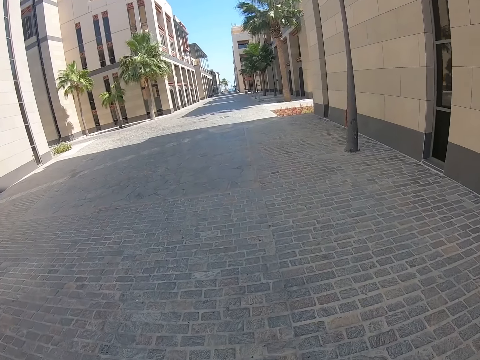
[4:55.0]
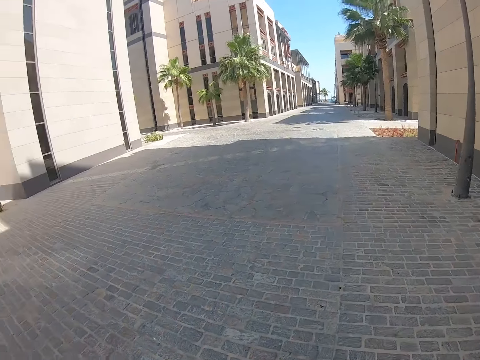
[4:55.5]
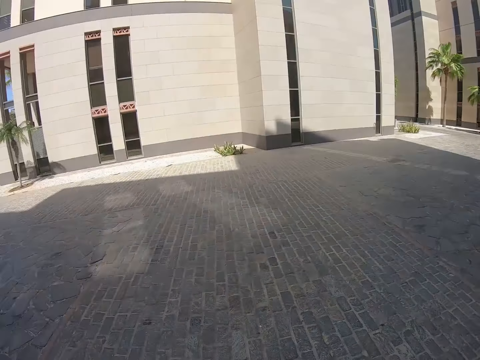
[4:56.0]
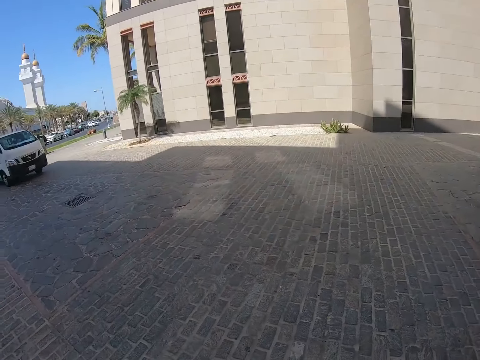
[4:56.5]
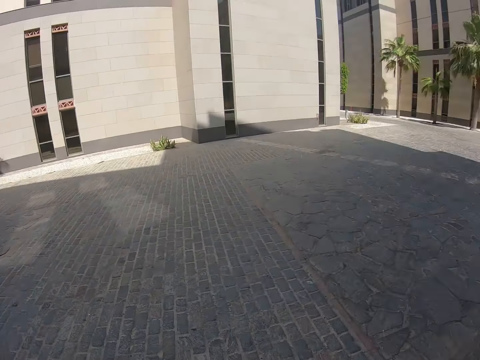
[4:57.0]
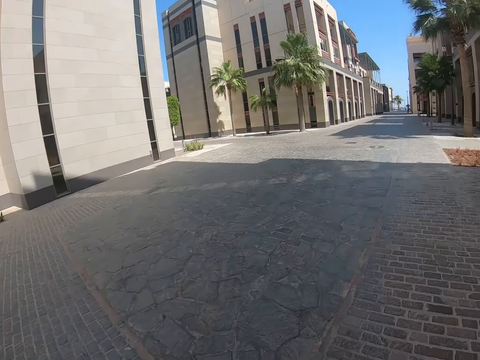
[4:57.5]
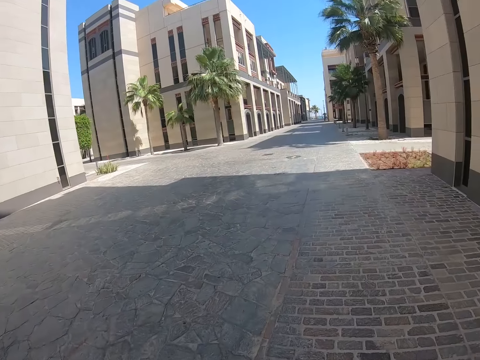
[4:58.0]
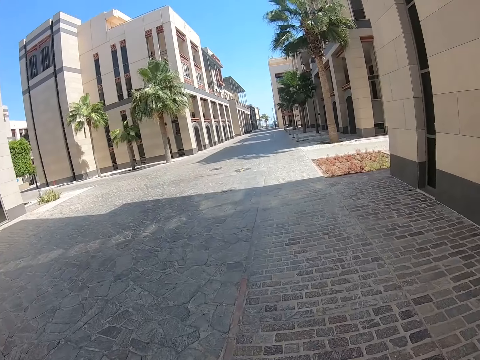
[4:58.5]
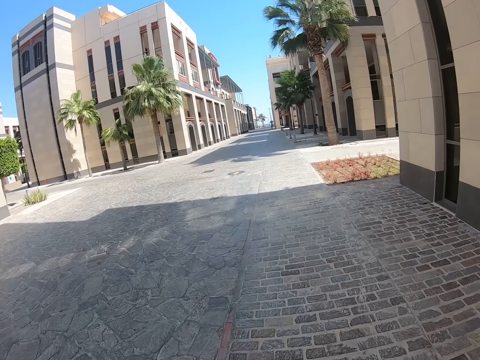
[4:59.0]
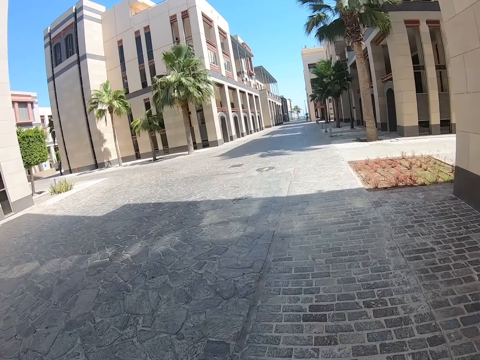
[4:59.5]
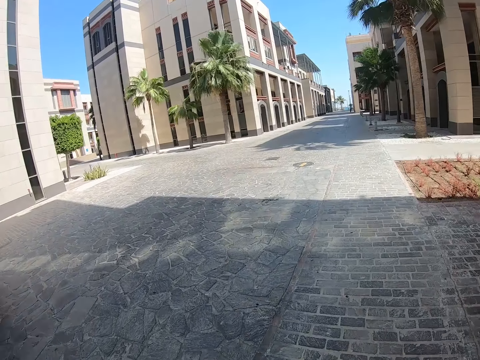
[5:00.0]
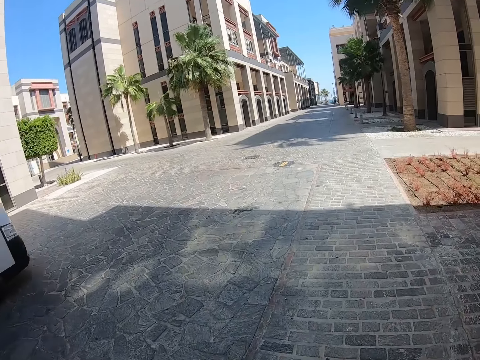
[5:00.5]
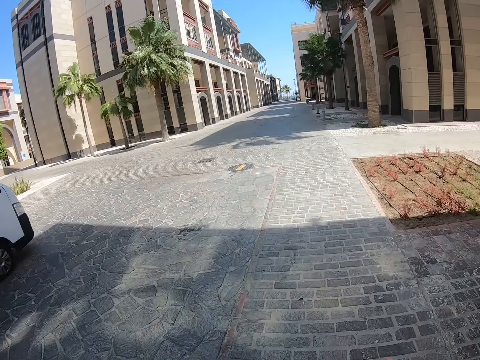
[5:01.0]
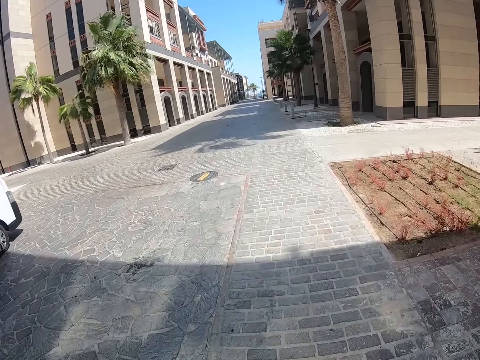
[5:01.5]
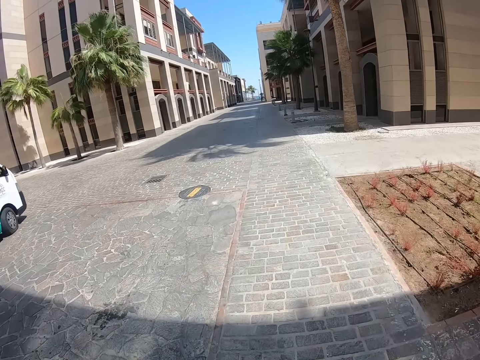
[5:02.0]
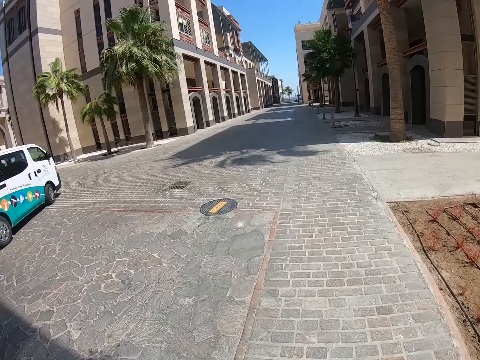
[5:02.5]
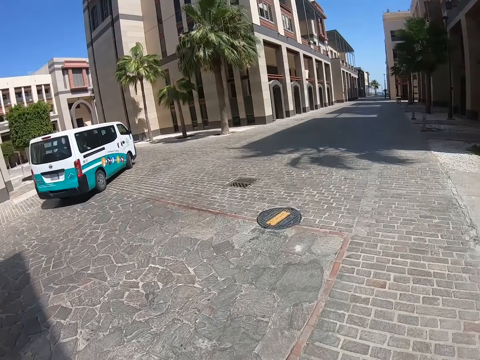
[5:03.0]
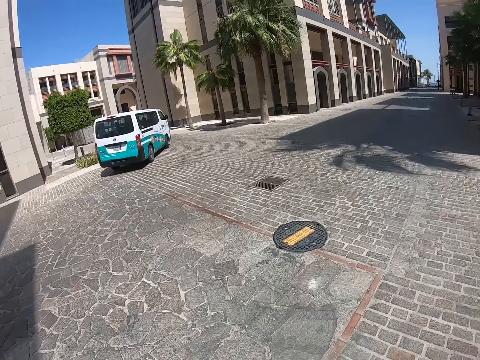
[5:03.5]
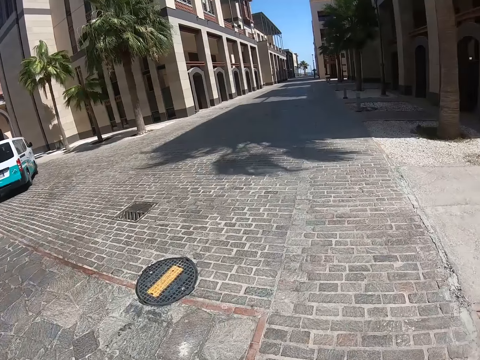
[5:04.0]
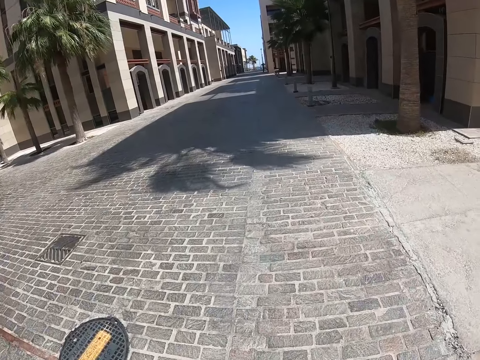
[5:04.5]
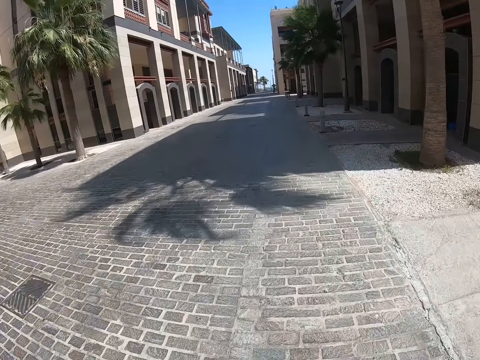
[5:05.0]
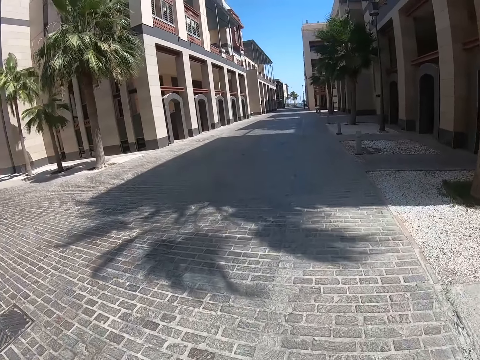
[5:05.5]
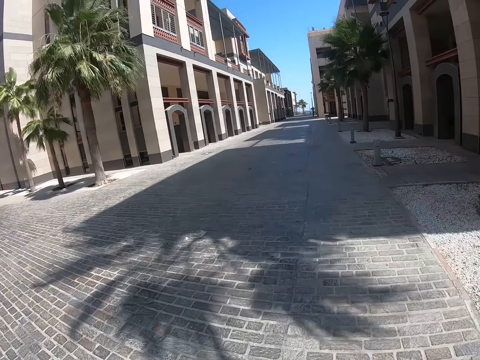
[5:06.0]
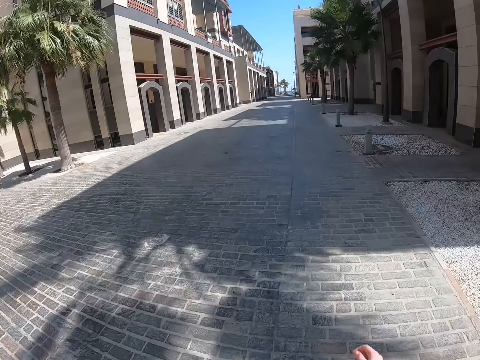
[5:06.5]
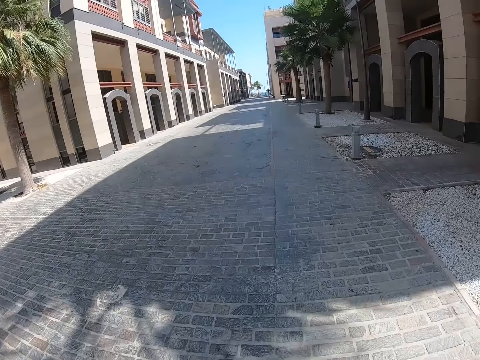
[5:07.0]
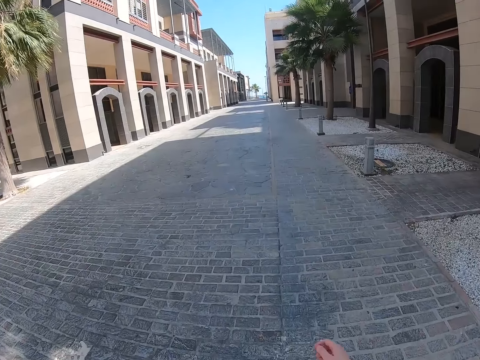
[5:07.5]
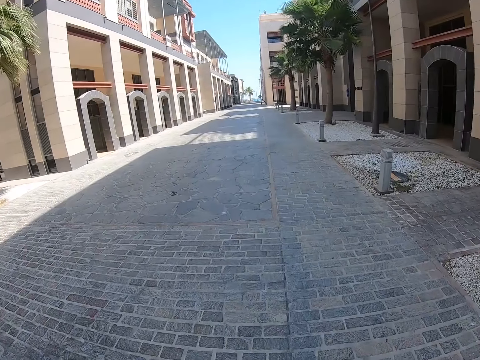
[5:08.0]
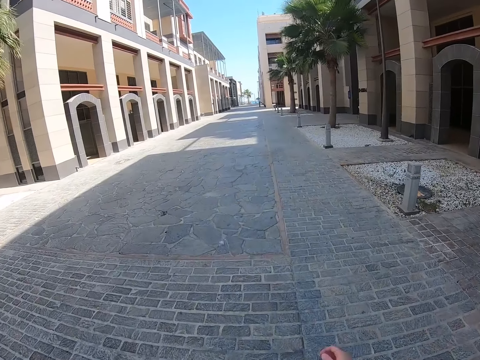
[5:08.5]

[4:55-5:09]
The camera wearer looks aside to check the vehicle. They walk on the road. They swing the right hand. They walk on the road.

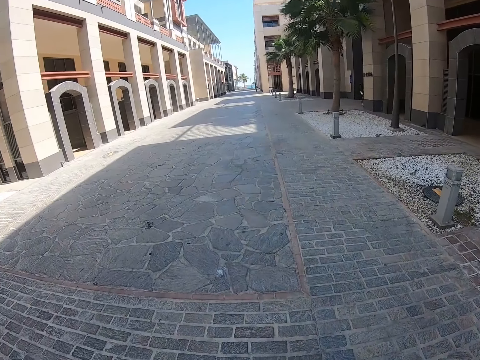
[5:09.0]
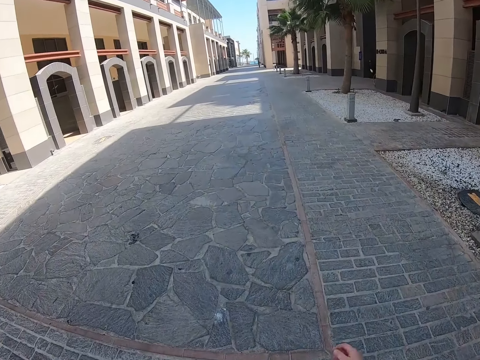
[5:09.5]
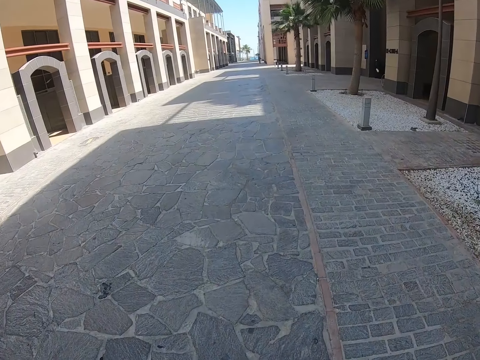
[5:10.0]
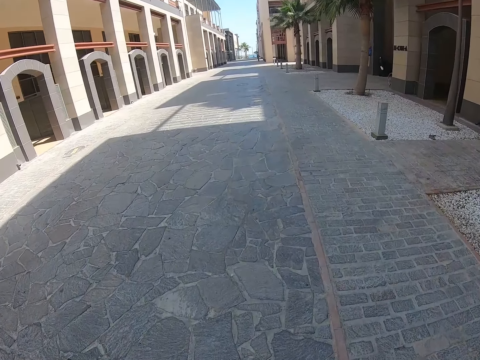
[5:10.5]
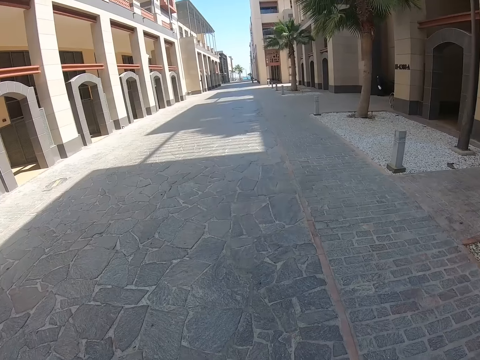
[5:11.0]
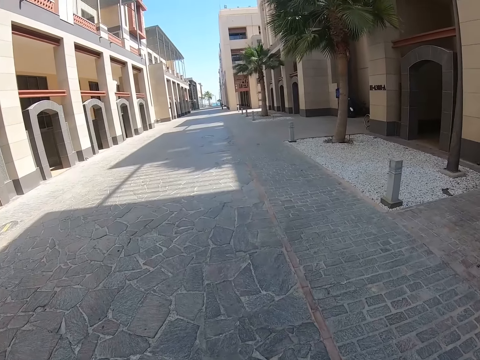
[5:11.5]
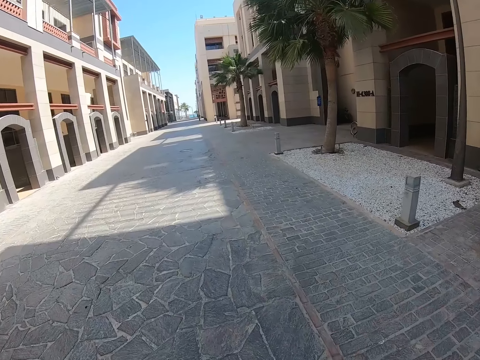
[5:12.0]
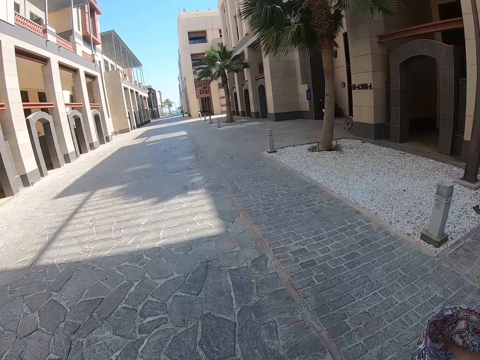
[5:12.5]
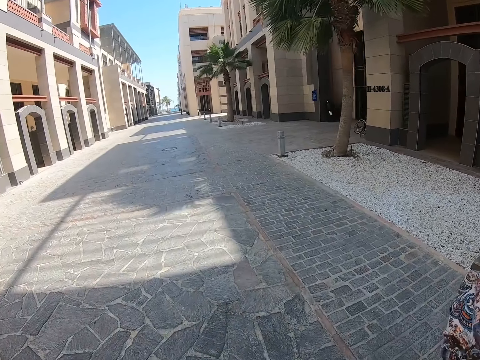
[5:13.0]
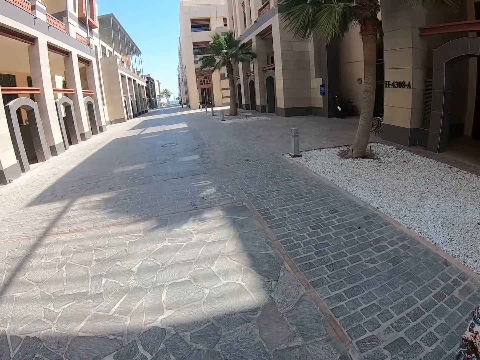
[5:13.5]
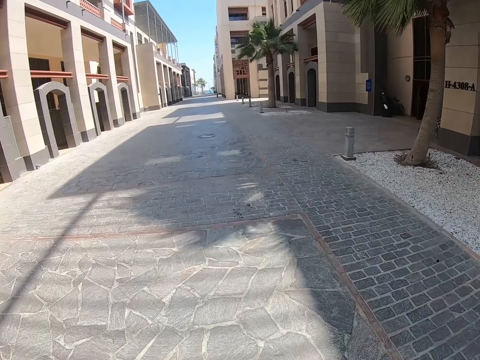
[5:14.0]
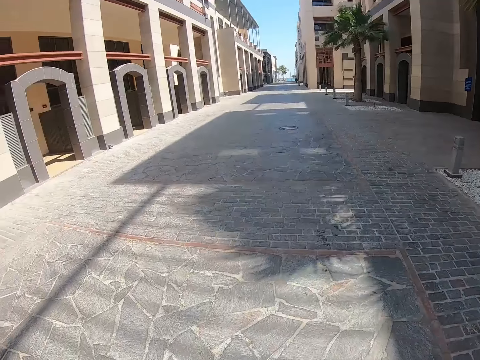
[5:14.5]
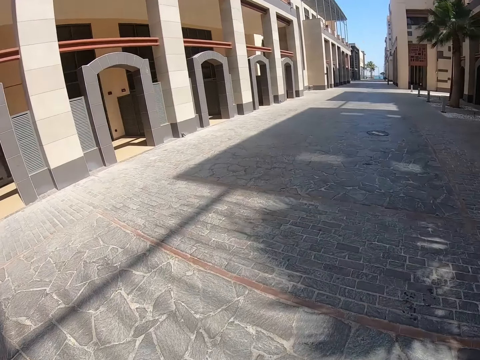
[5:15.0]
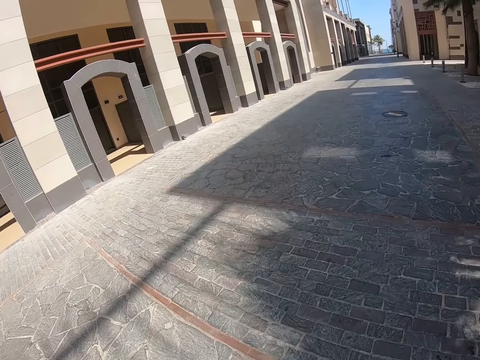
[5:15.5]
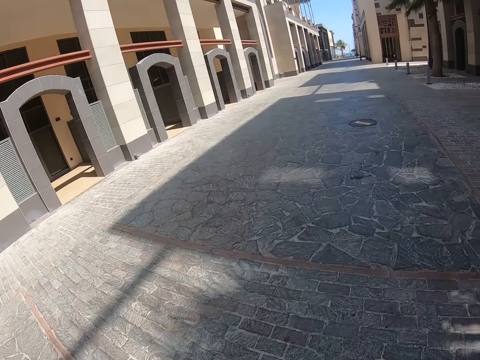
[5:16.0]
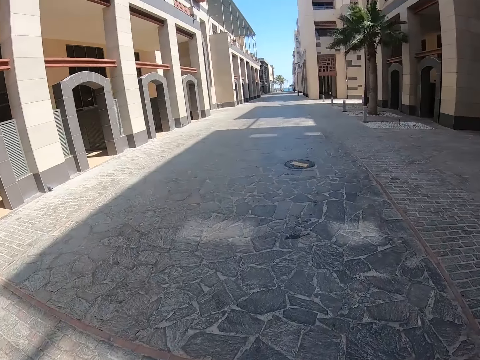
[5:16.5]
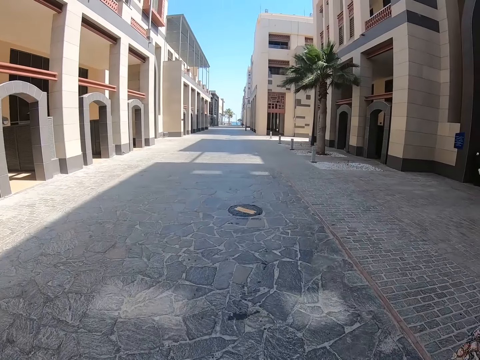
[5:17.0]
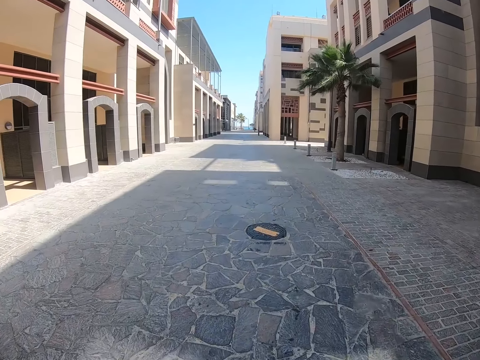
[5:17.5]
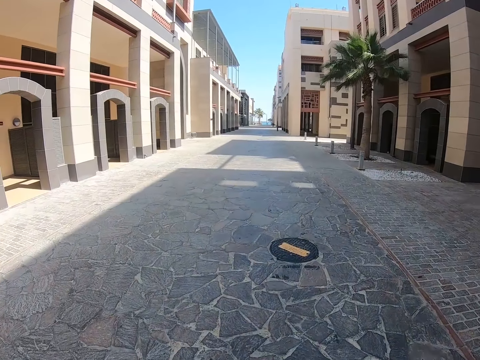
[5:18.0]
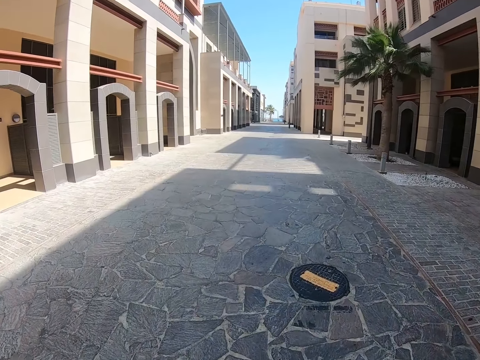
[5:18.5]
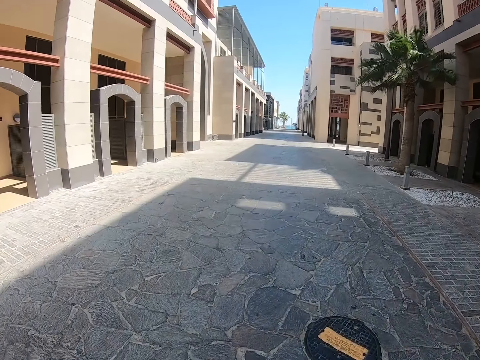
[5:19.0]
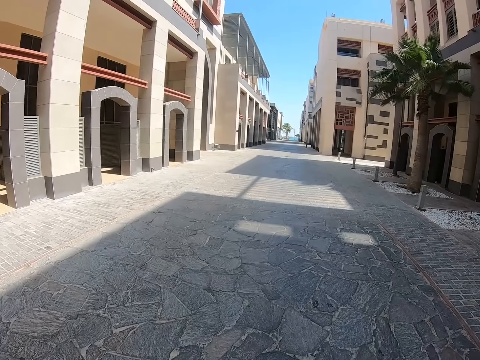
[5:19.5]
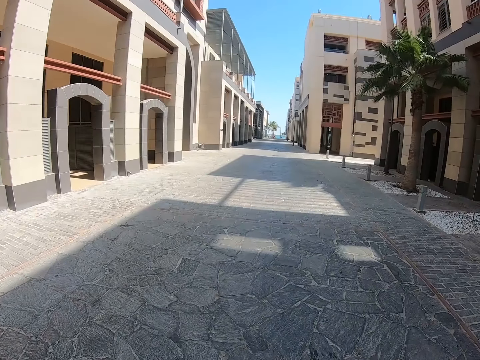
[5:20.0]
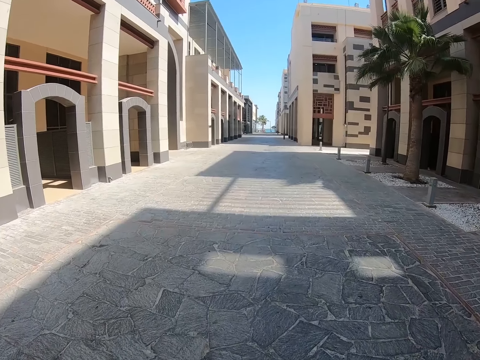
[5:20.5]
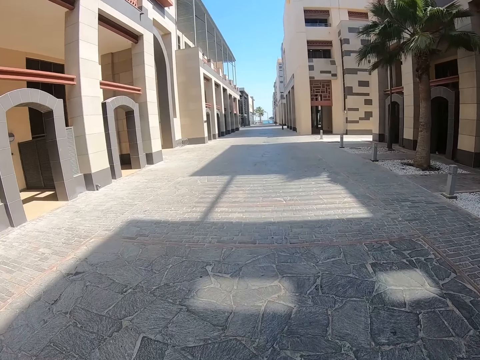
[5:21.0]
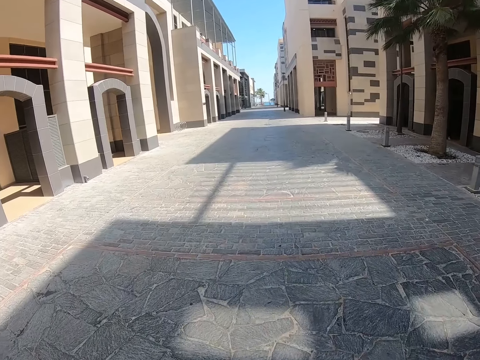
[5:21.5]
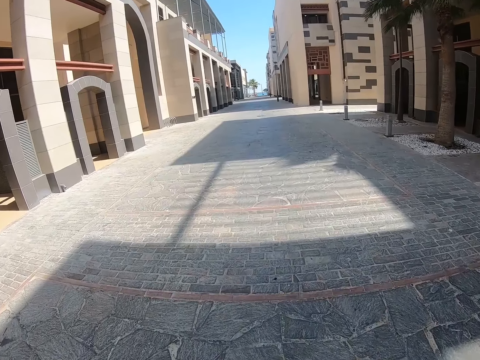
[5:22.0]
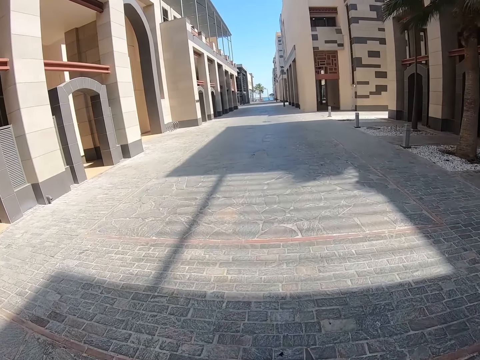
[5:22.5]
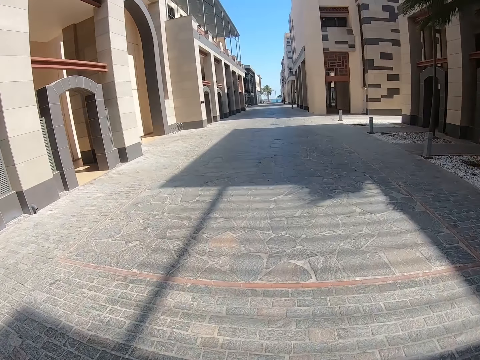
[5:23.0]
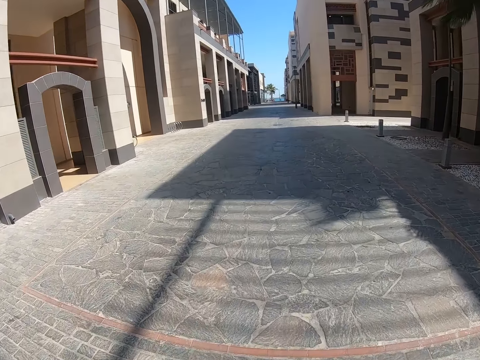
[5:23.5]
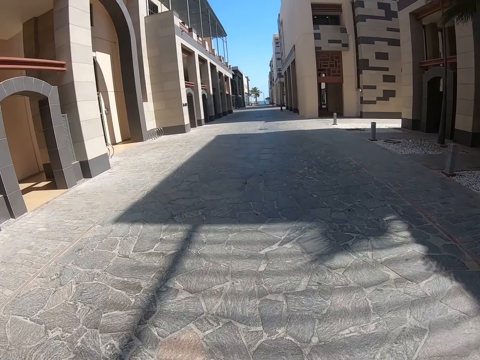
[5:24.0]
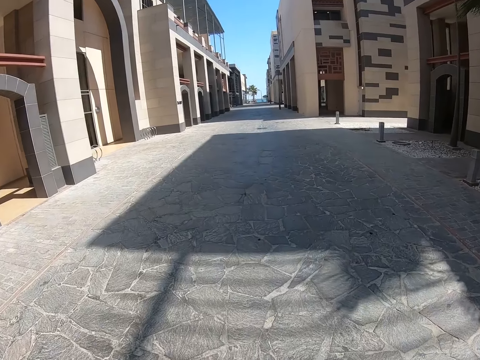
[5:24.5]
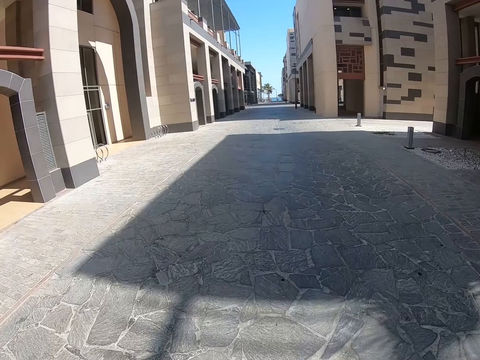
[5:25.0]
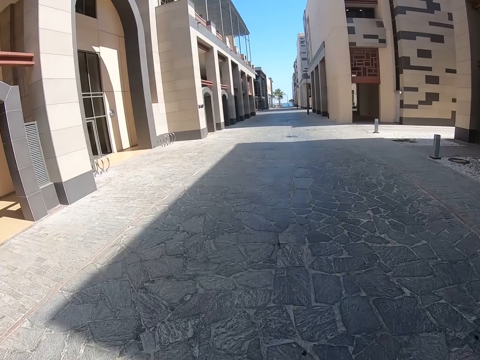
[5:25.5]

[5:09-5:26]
The camera wearer swings the right hand. They raise the right hand. They adjust the camera. They walk on the road.
